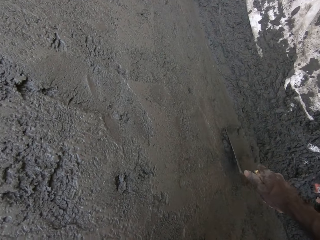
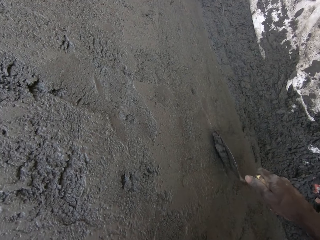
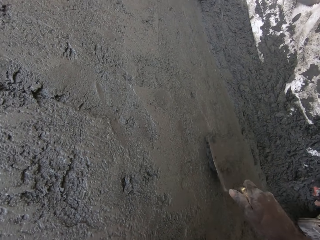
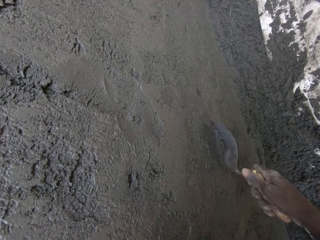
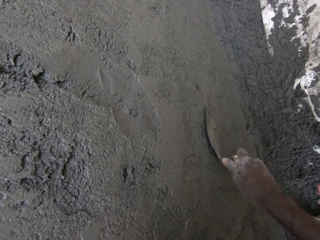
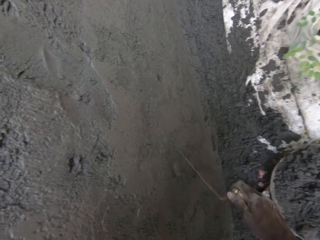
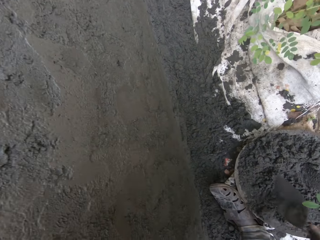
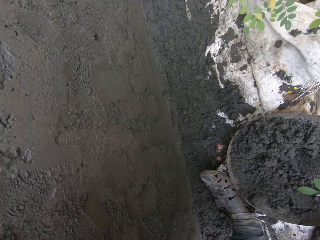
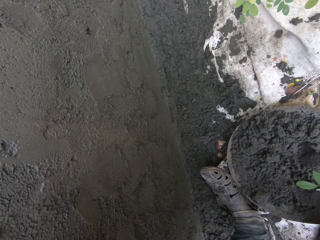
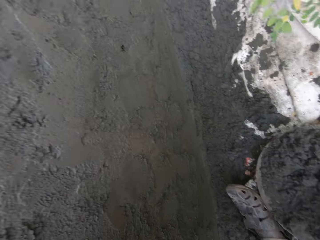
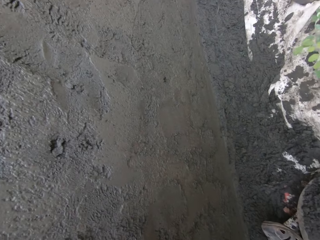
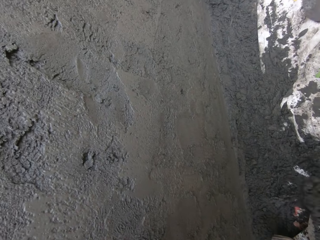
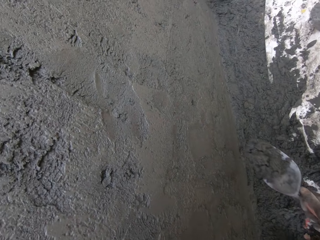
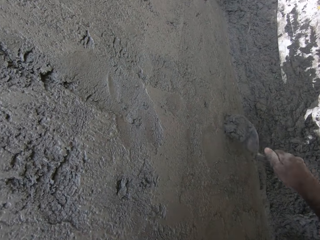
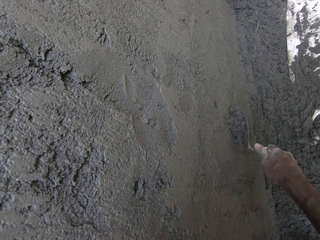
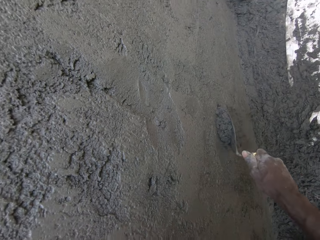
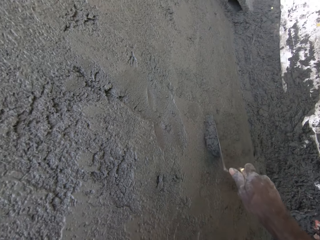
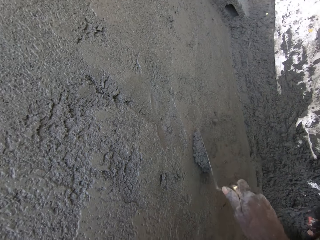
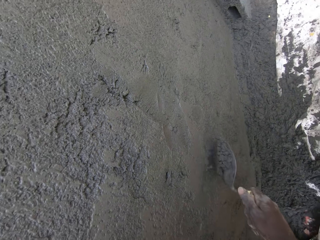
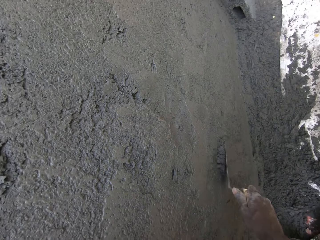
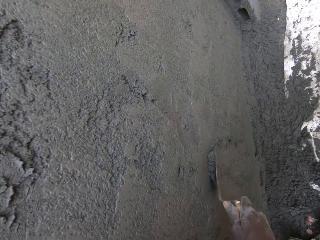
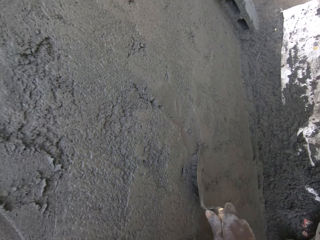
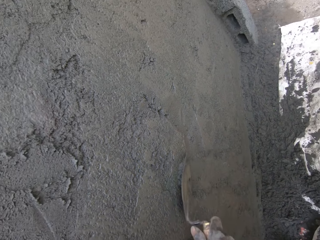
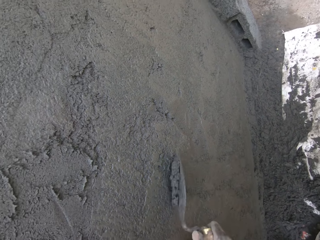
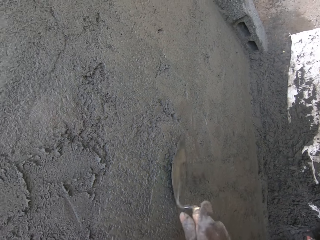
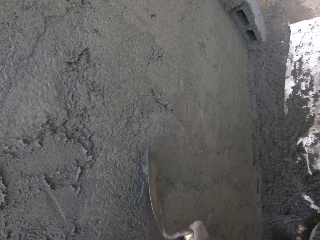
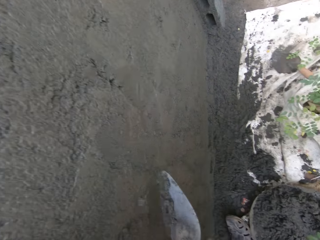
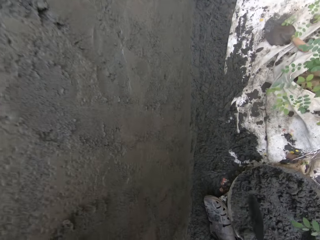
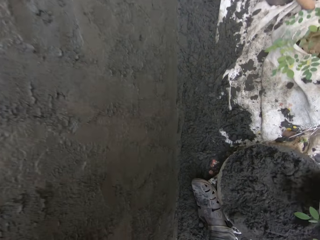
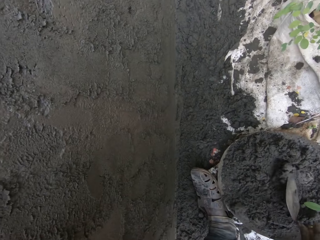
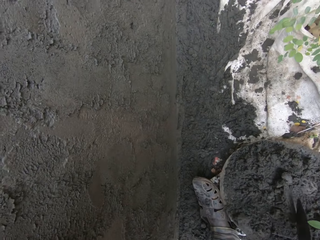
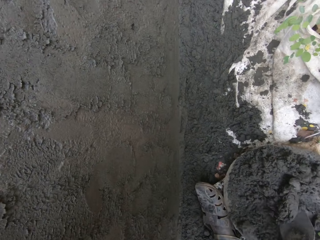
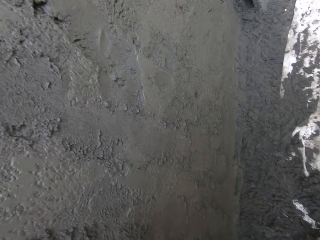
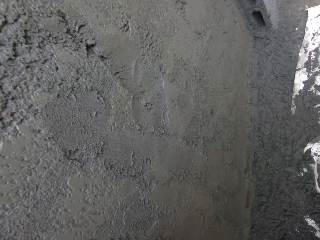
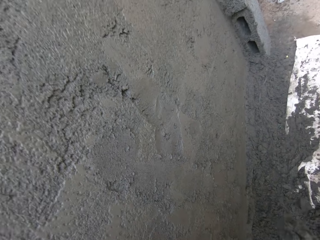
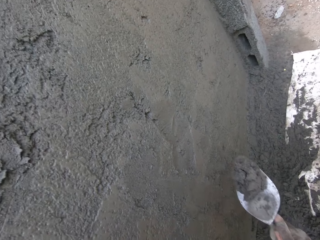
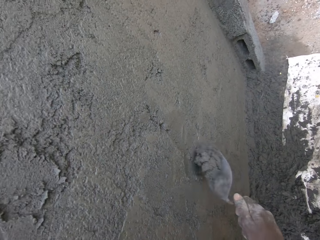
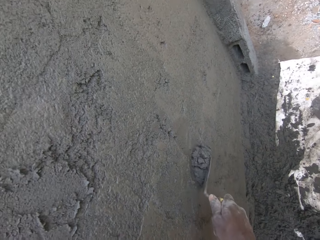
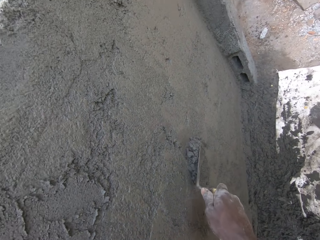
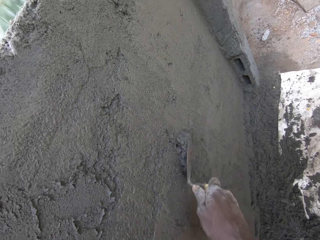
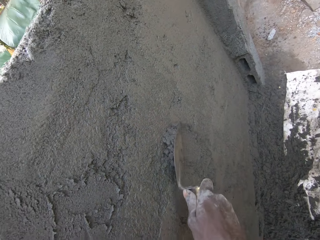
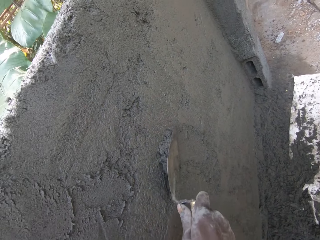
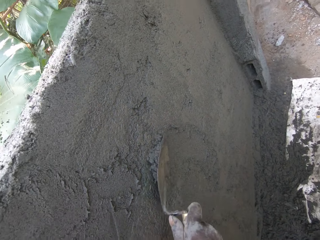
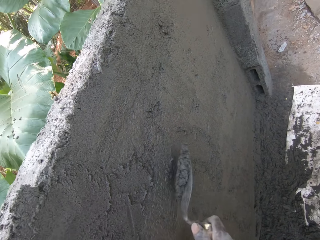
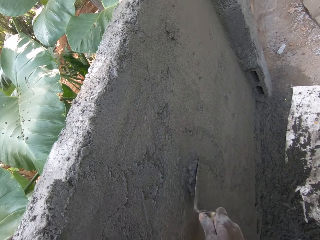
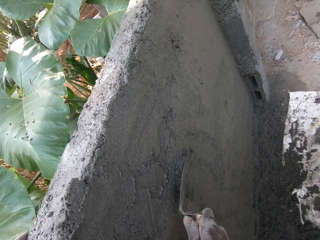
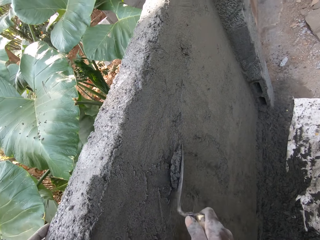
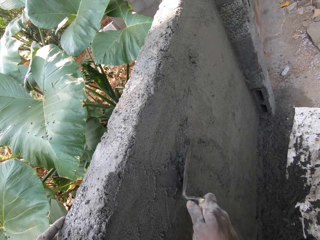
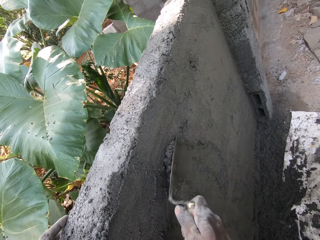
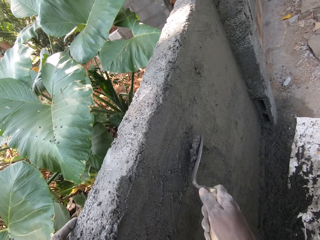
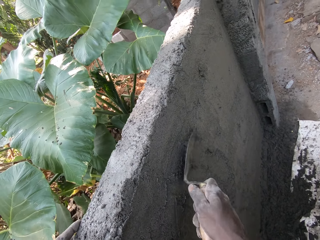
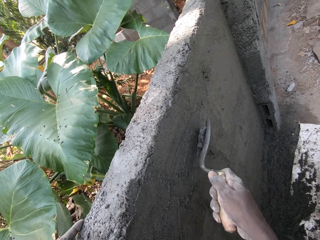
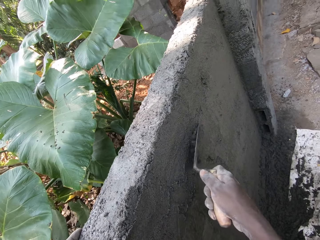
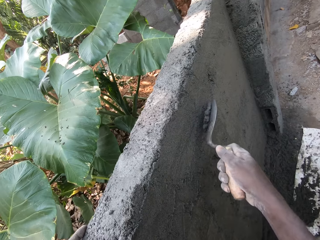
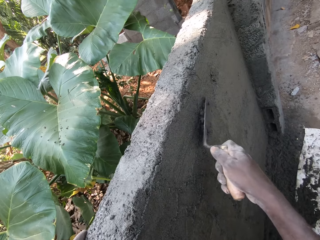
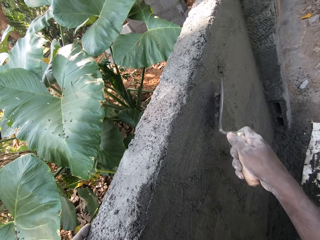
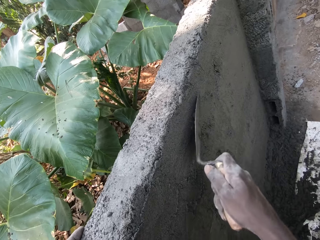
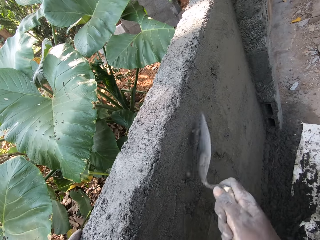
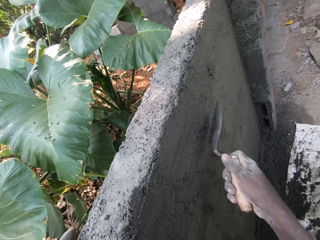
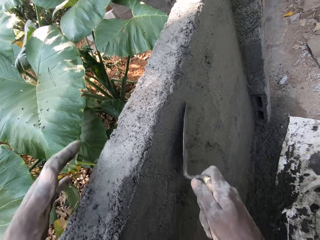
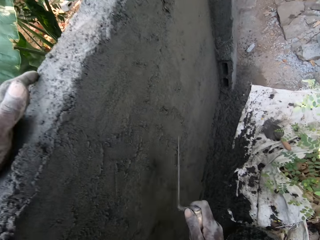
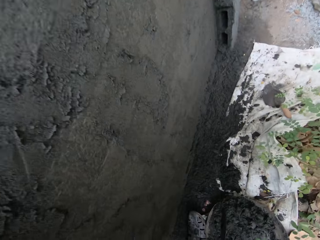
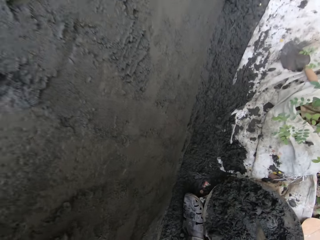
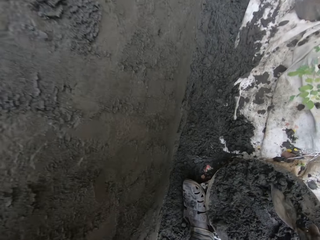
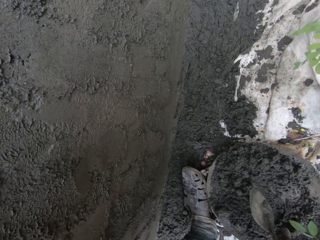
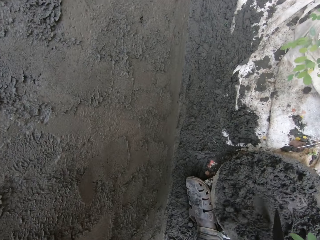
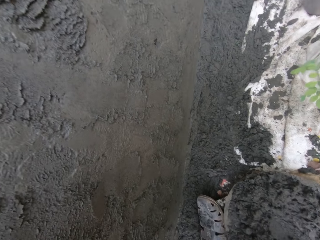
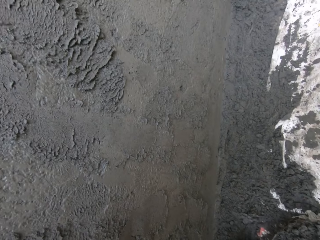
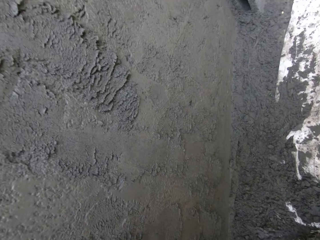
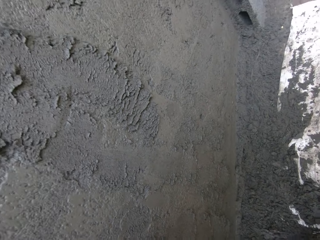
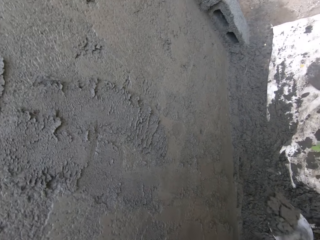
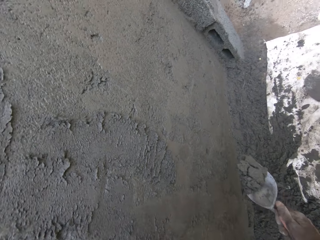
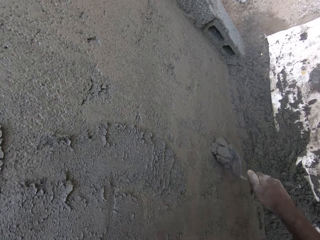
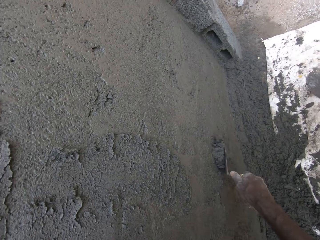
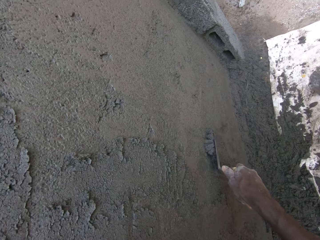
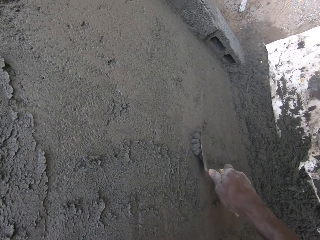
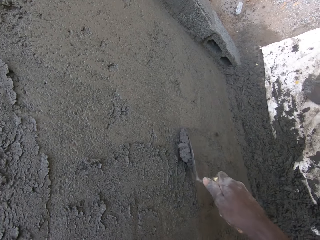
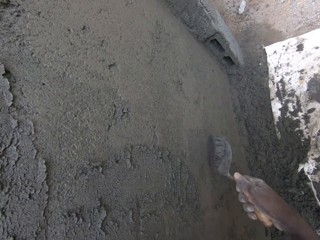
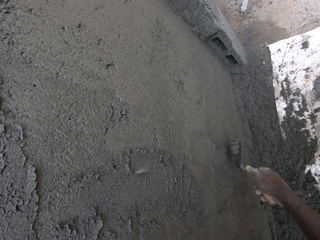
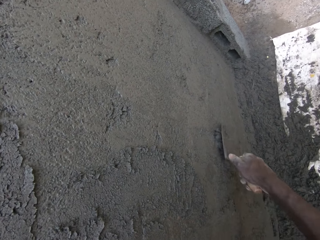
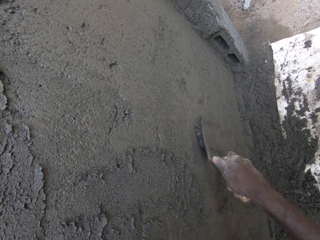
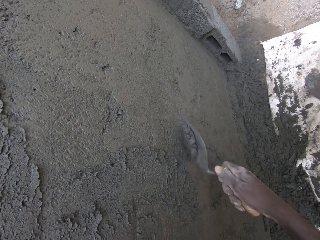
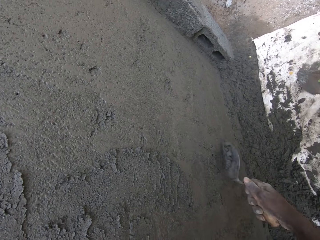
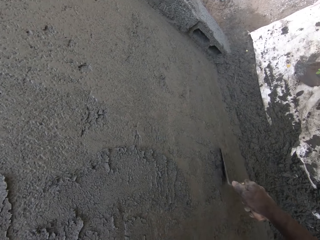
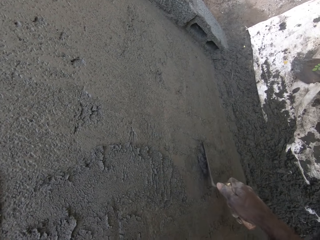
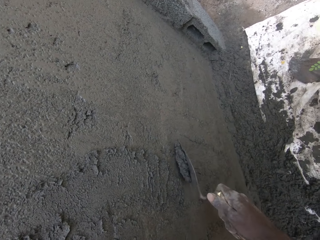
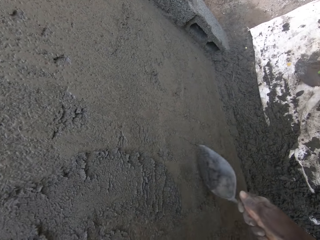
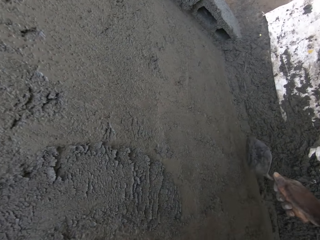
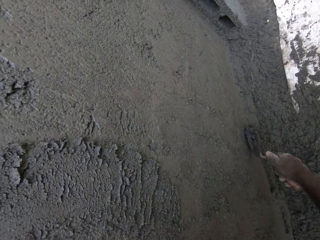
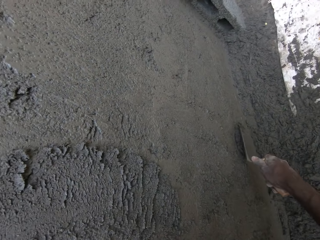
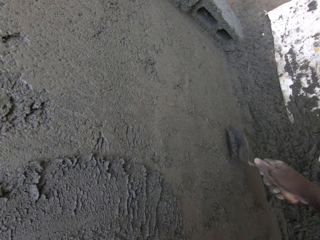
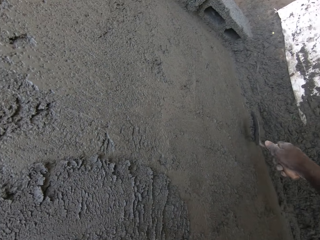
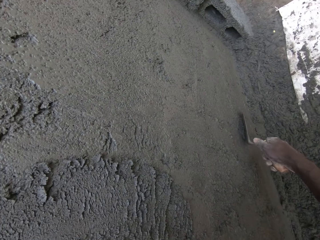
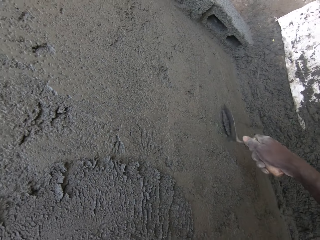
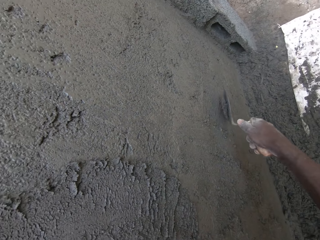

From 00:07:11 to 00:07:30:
The camera wearer packs cement from the pan with the wooden trowel in his right hand. He spreads the cement on the wall with the wooden trowel in his right hand. He mixes the cement in the pan with the trowel in his right hand. He packs cement from the pan with the wooden trowel in his right hand. He spreads the cement on the wall with the wooden trowel in his right hand. He mixes the cement in the pan with the trowel in his right hand. He collects the plaster with the wooden trowel with his right hand. He spreads some cement on the wall with the wooden trowel in his right hand.

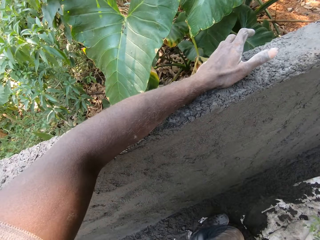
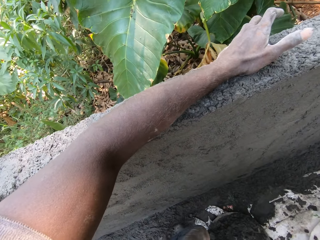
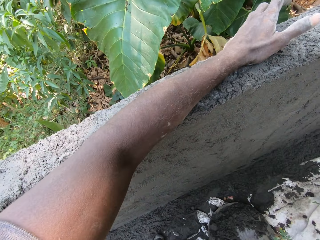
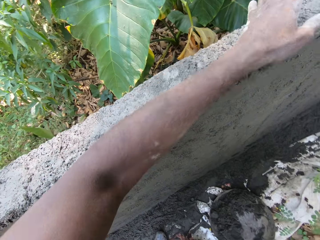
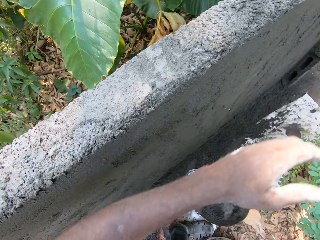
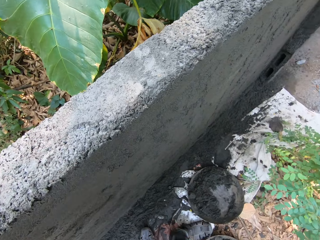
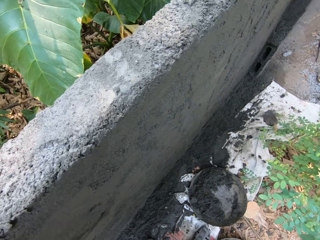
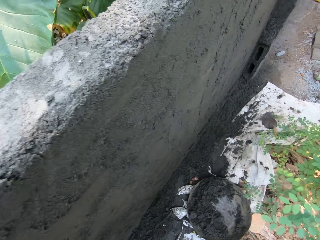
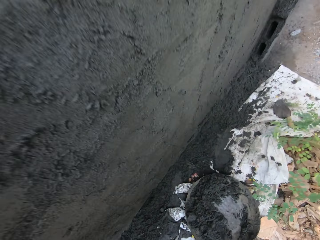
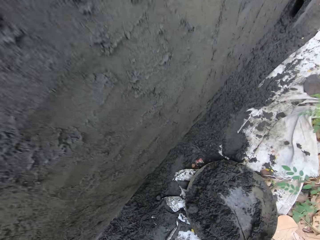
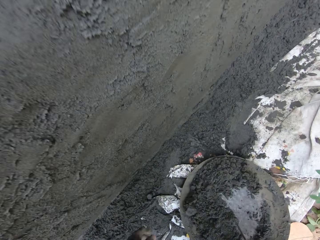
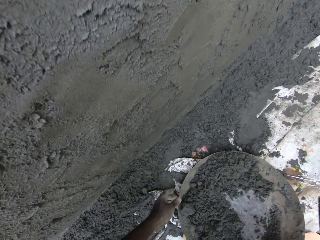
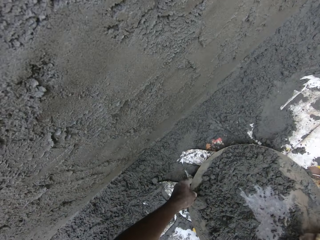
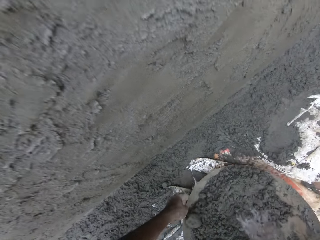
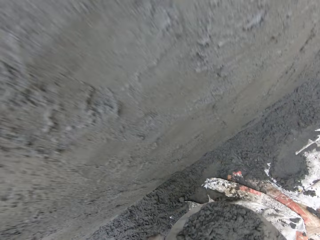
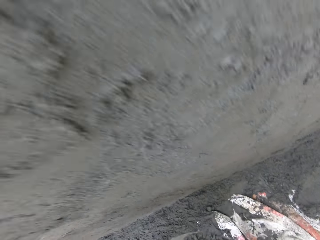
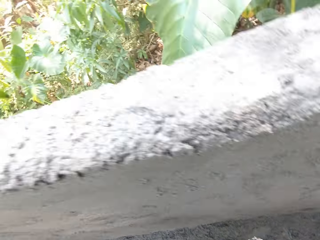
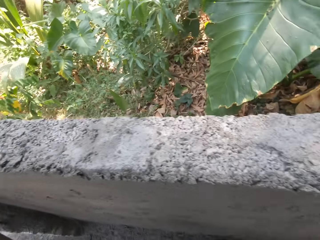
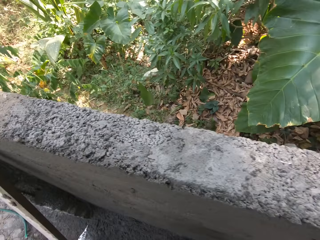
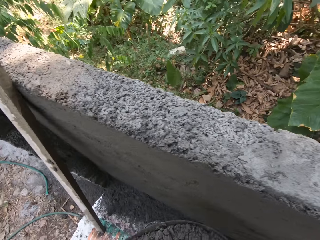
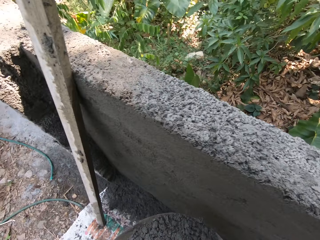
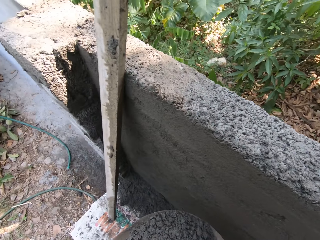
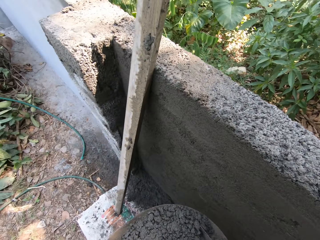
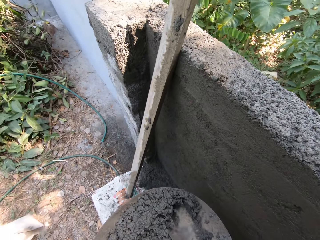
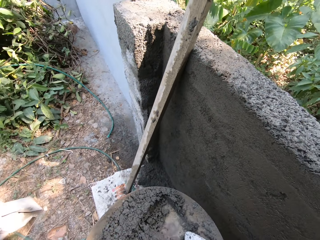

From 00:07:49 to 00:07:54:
The camera wearer hits the trowel against the pan with his right hand. He picks up the pan from the ground with both hands. He carries the basin with both hands. He mixes cement in the pan in his left hand with the trowel in his right hand.
